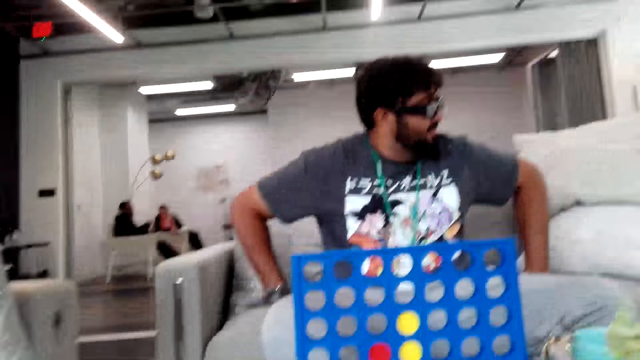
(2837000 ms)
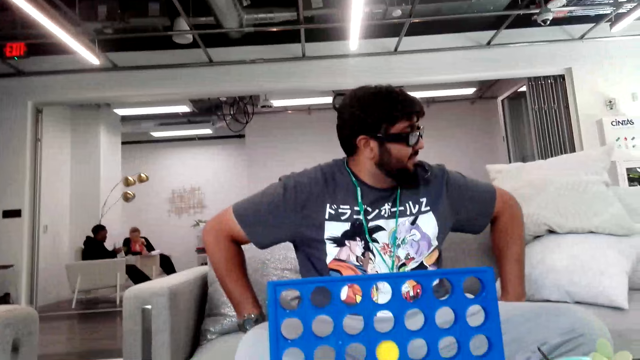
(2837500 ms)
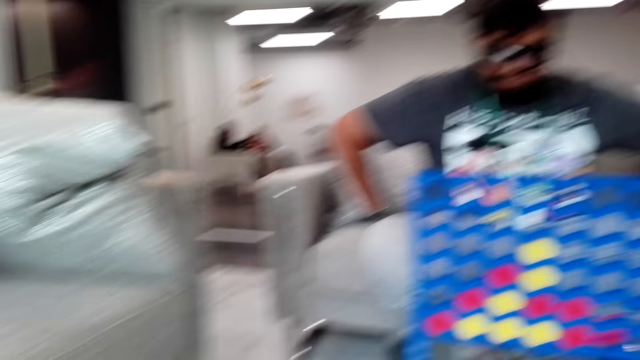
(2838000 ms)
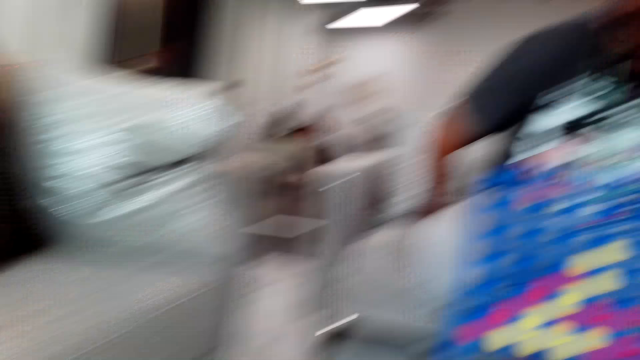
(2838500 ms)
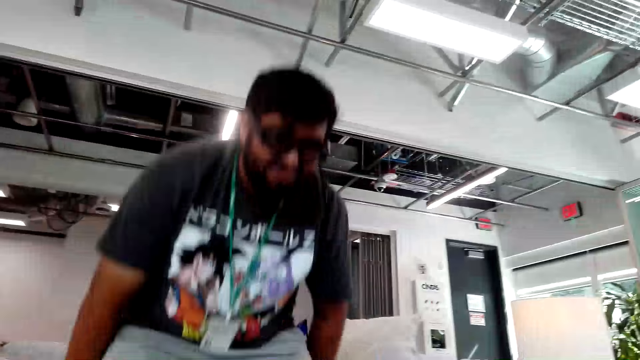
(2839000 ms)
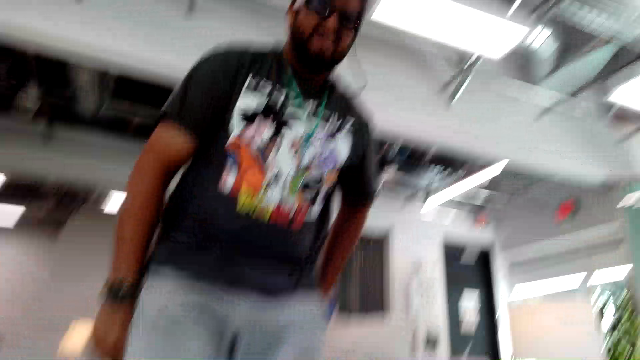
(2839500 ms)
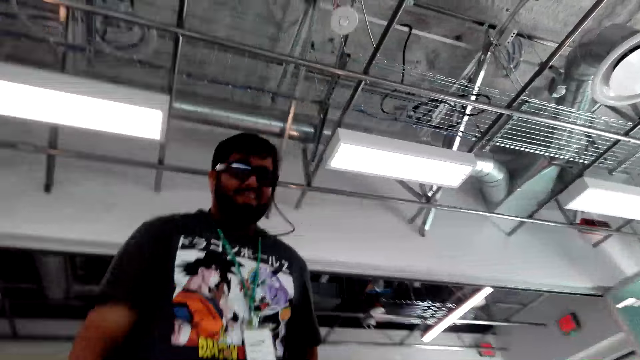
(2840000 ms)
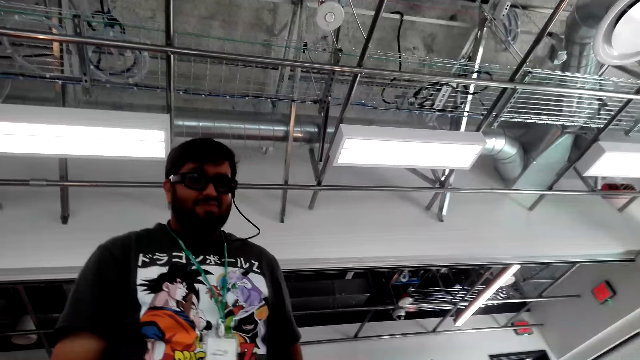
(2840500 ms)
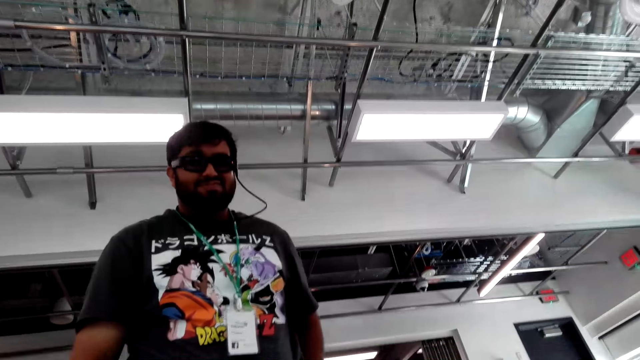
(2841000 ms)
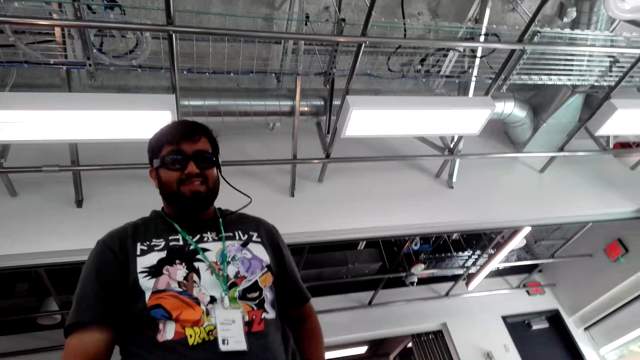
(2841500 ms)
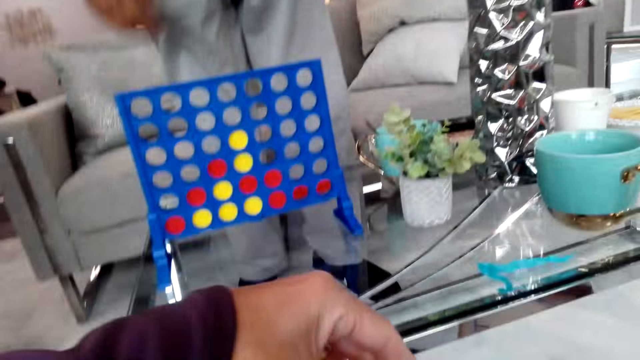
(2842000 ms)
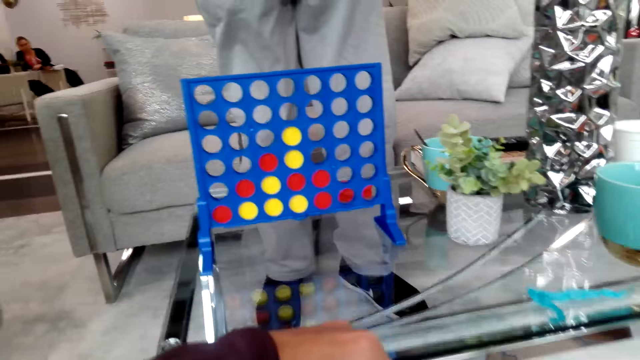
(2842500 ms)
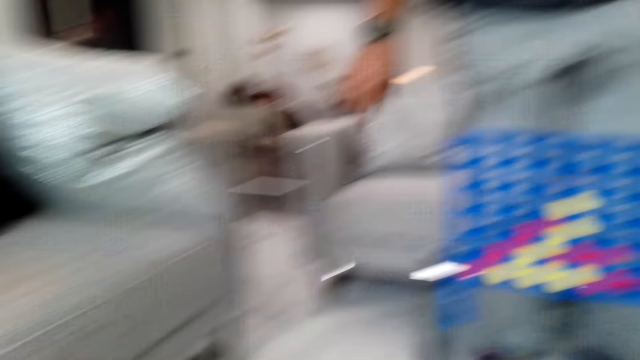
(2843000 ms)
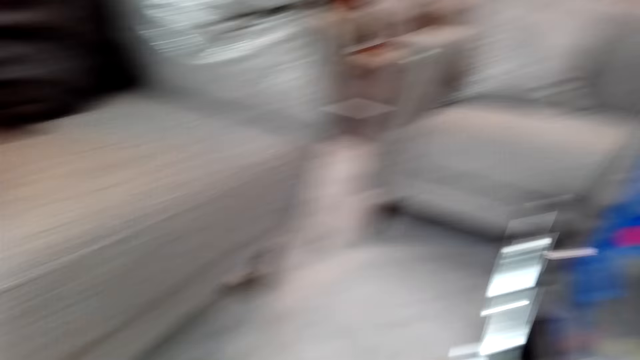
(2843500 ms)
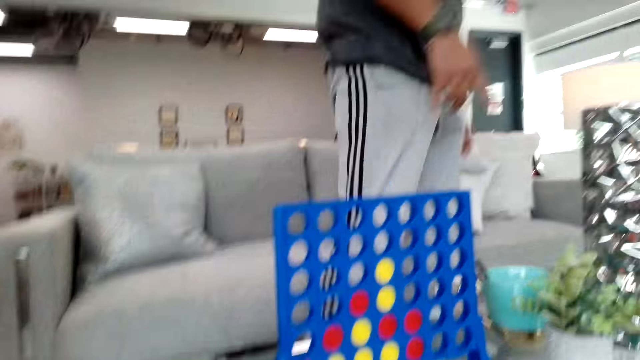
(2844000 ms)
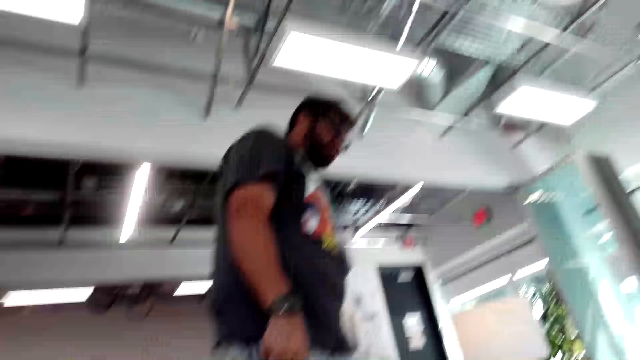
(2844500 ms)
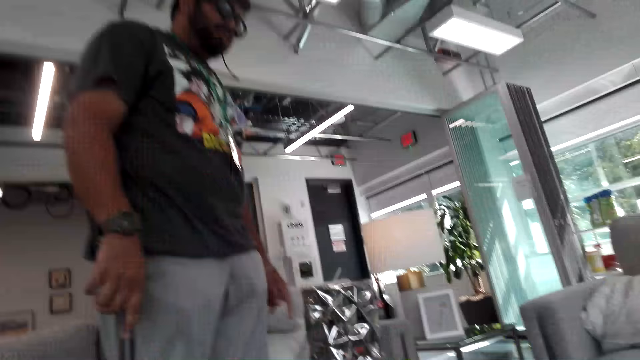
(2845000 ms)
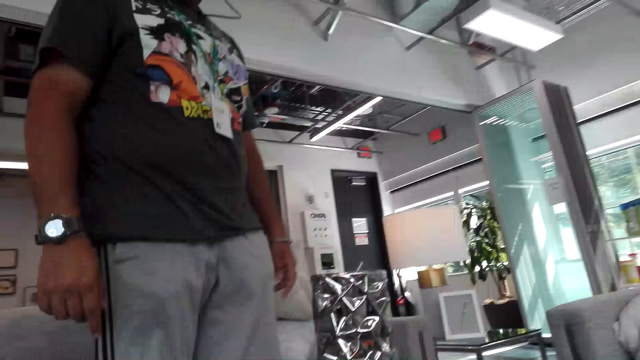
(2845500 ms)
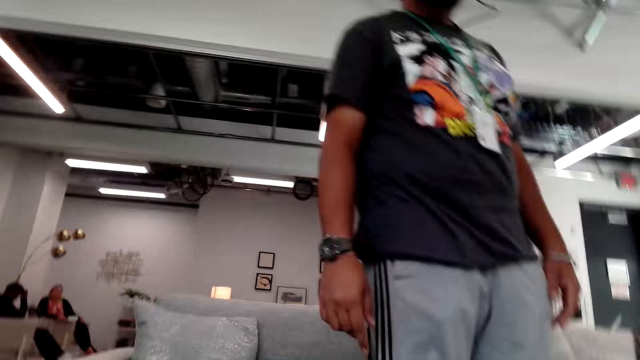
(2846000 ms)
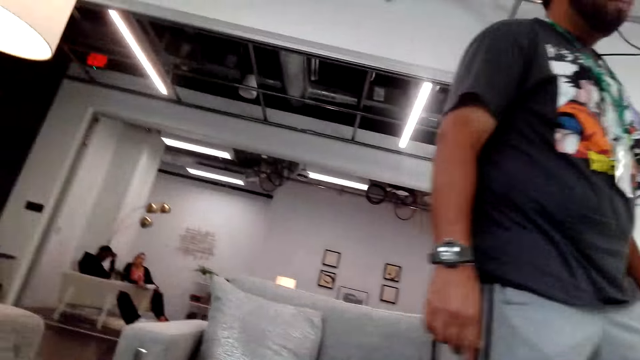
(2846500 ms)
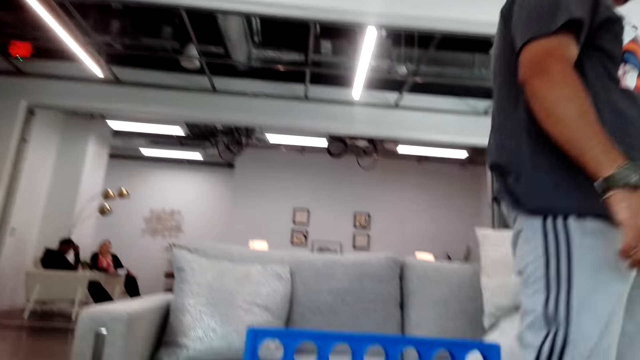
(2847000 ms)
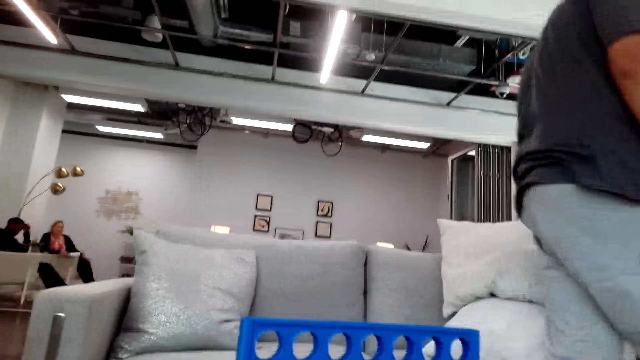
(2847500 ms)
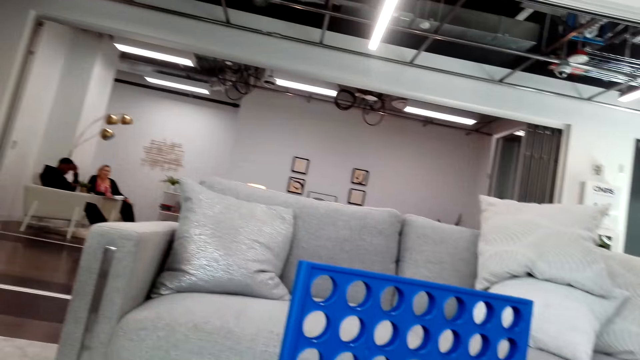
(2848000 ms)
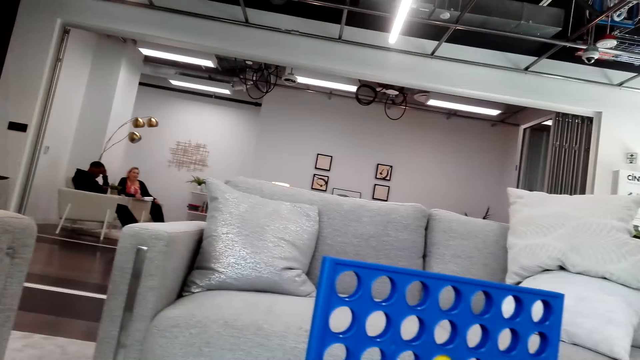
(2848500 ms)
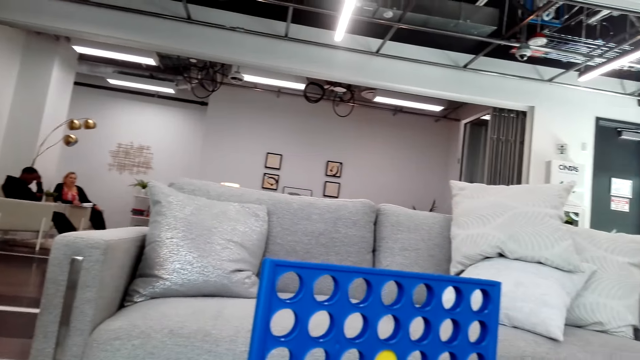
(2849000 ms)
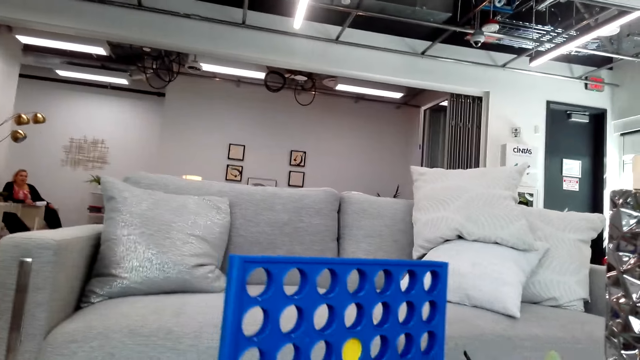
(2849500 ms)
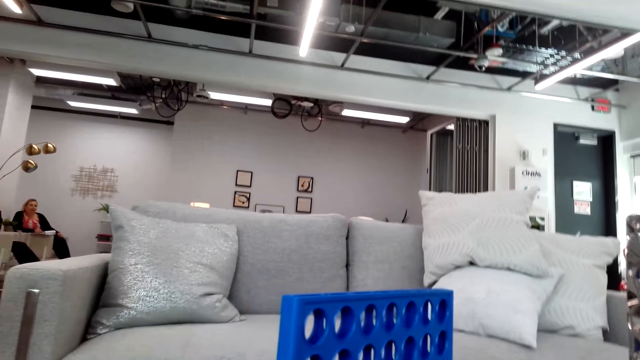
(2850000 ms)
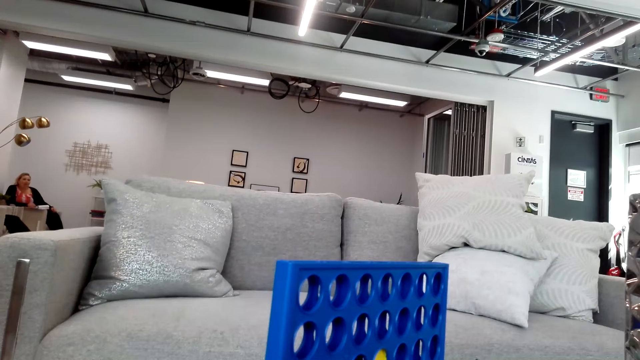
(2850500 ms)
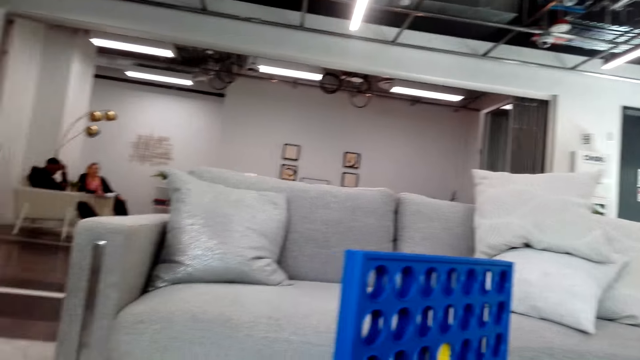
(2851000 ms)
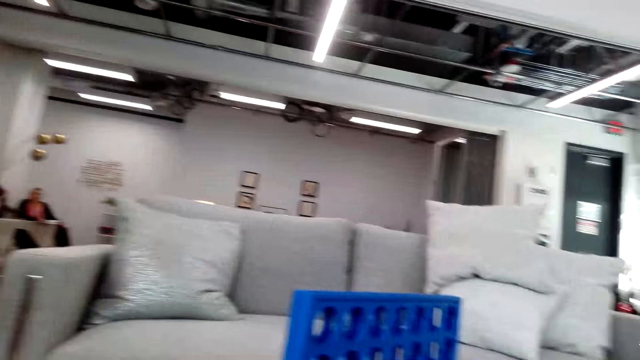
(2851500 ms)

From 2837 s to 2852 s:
A man stands up. The man stands in the sitting room. The camera wearer arranges poker chips on the table. The man walks in the house. The man walks around the room.

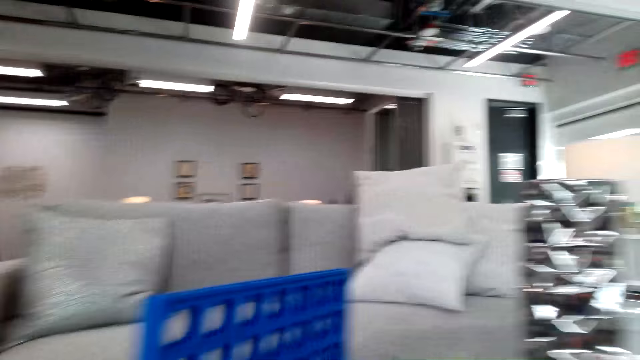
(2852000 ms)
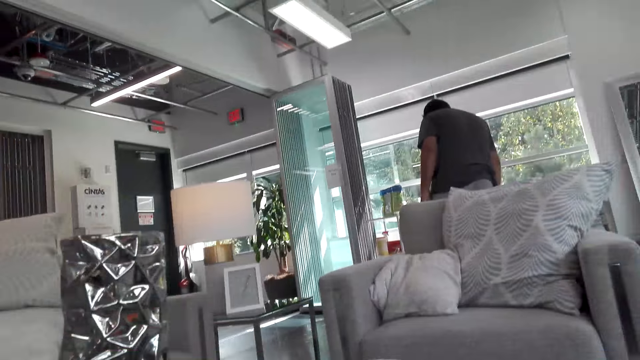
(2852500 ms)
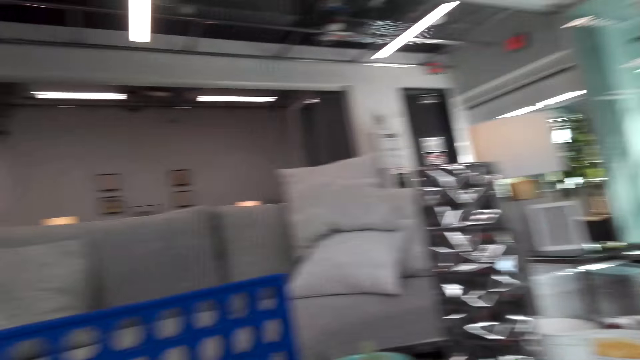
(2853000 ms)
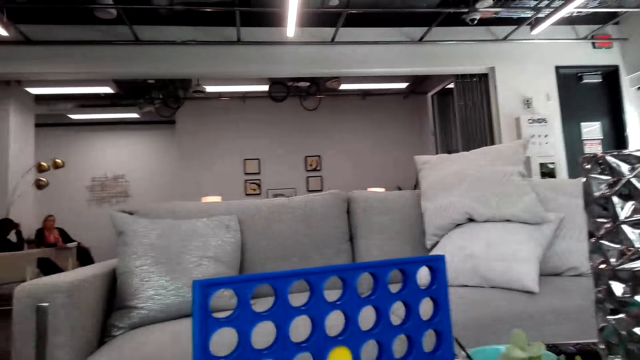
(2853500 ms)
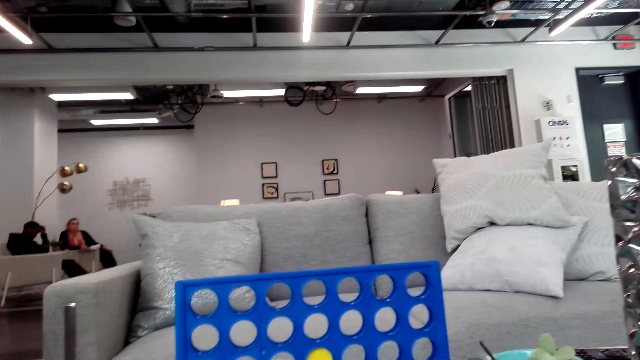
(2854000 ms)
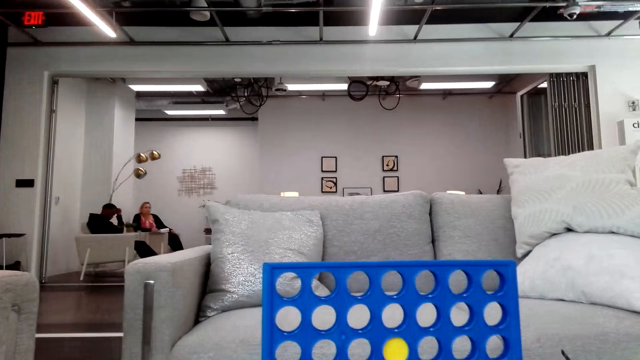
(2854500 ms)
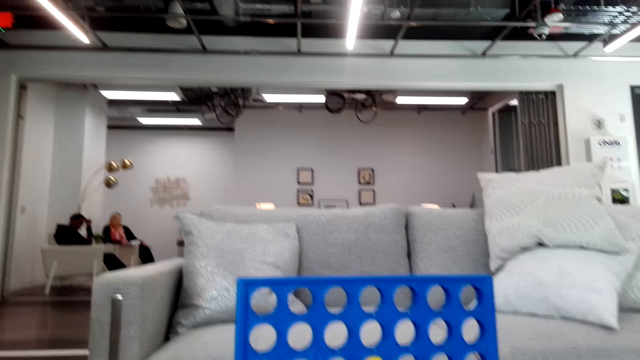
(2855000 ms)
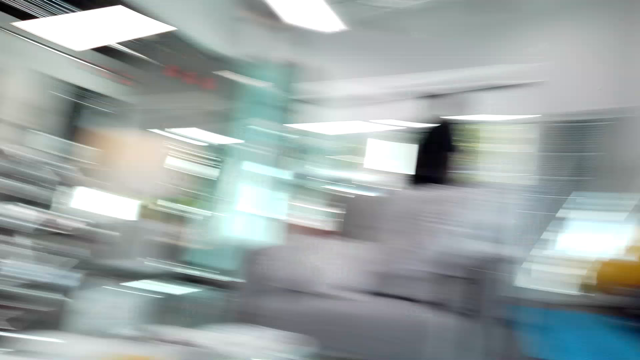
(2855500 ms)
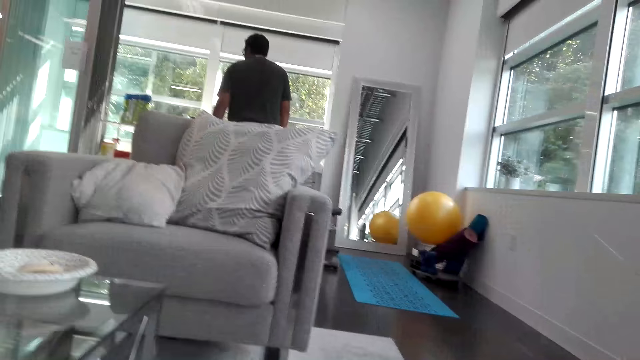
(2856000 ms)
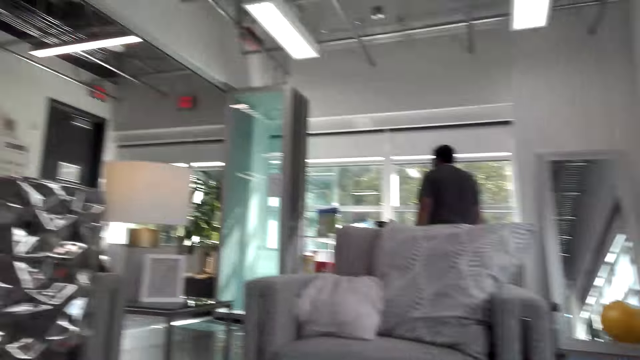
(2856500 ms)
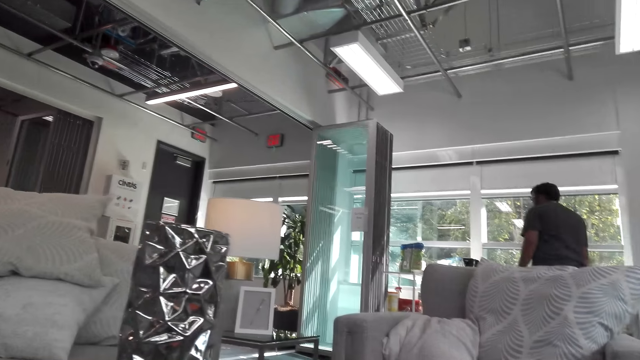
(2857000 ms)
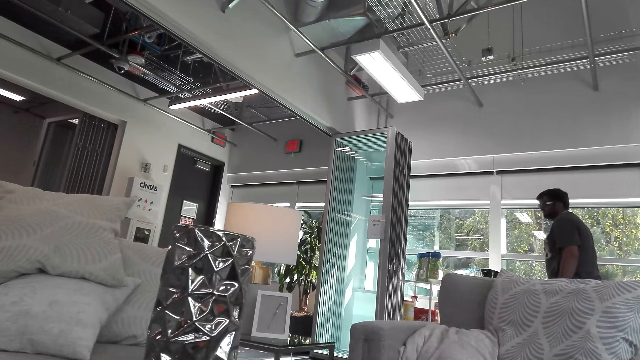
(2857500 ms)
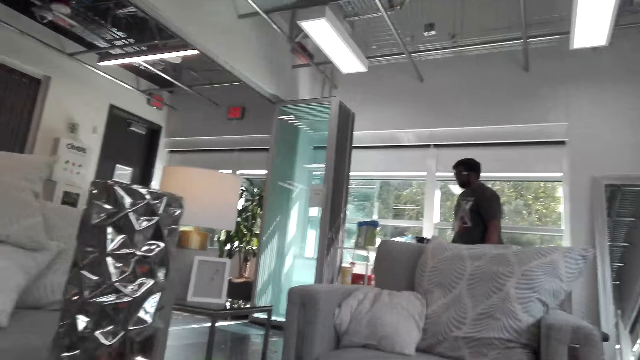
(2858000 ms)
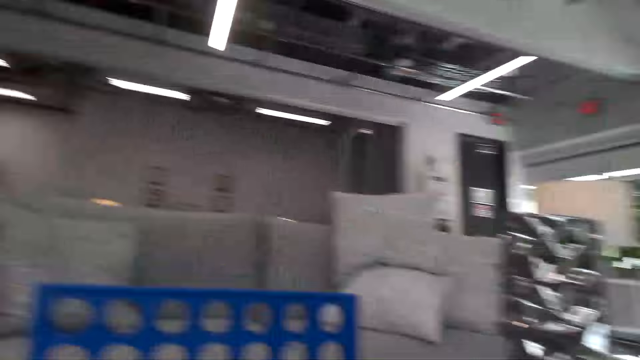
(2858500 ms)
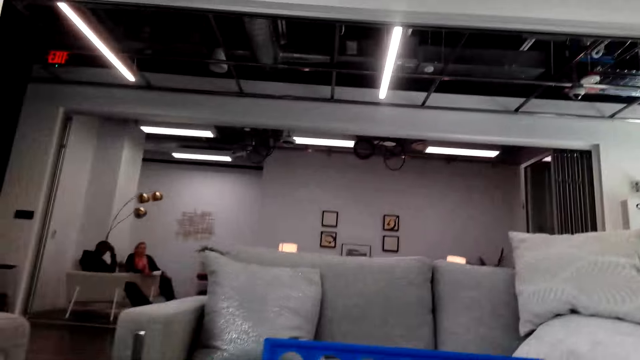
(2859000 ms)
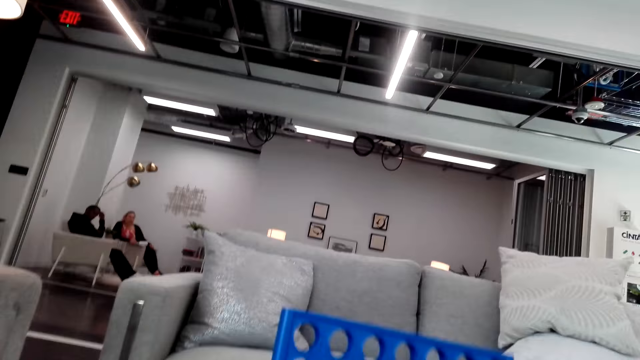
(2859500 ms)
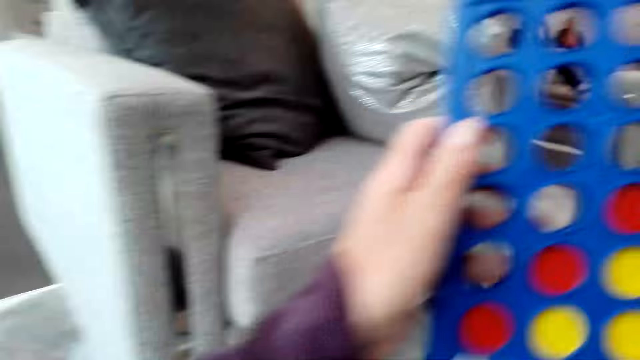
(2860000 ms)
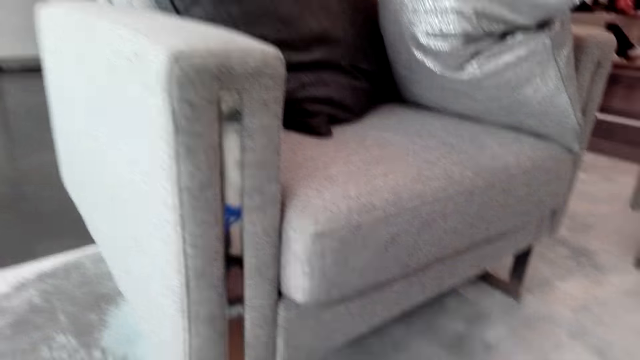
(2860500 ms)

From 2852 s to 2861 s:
A man stands in the room. The camera wearer picks up the Connect 4 game board. They hold the board game board.
